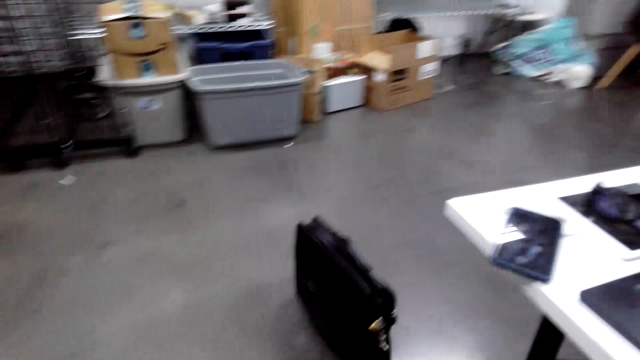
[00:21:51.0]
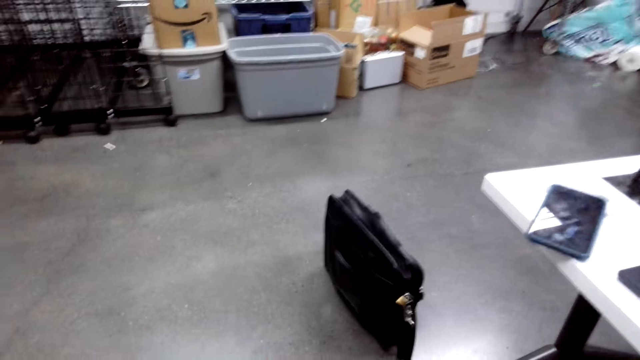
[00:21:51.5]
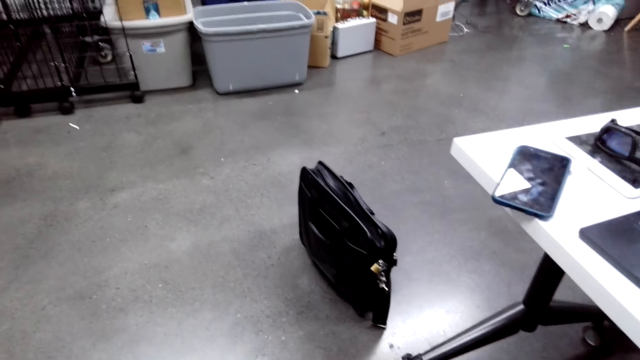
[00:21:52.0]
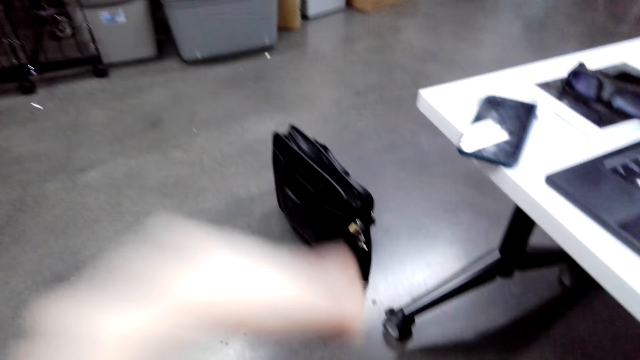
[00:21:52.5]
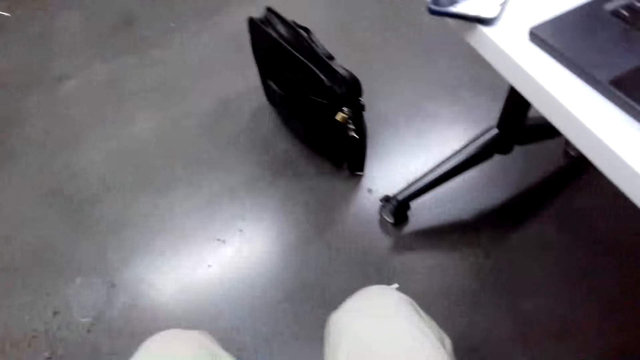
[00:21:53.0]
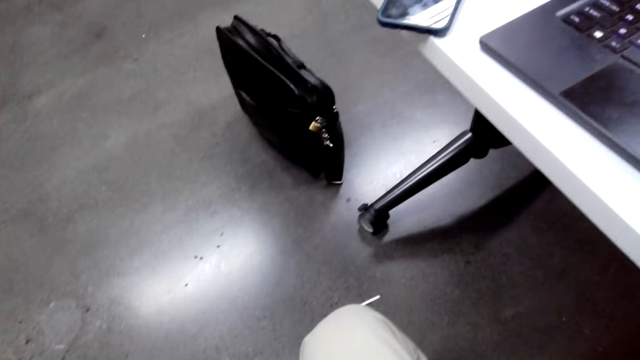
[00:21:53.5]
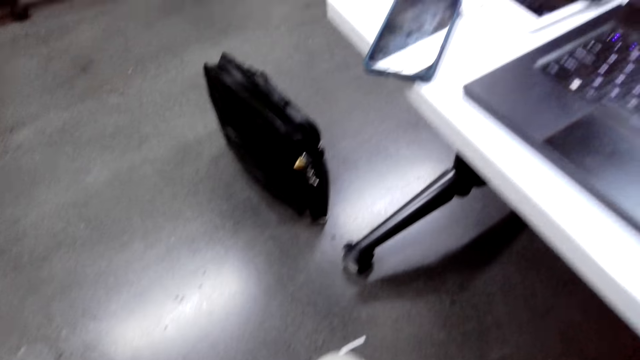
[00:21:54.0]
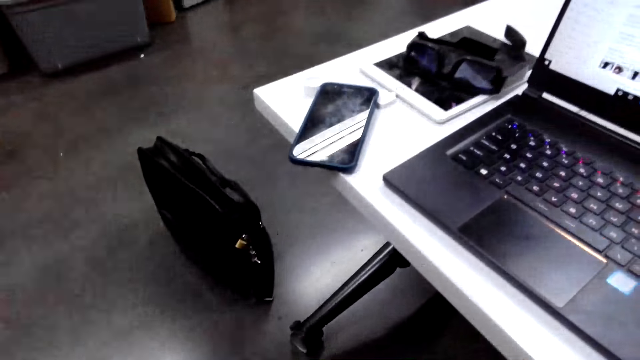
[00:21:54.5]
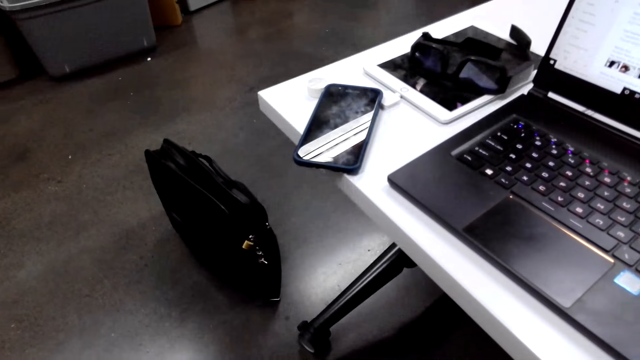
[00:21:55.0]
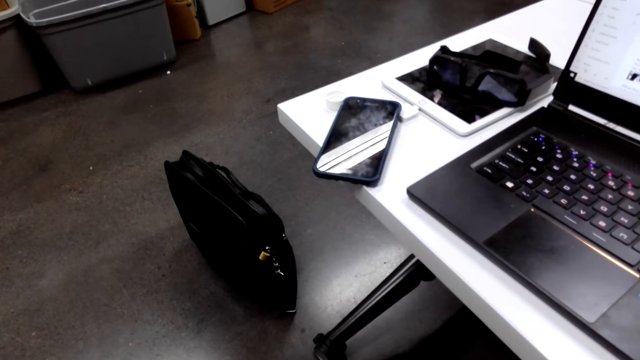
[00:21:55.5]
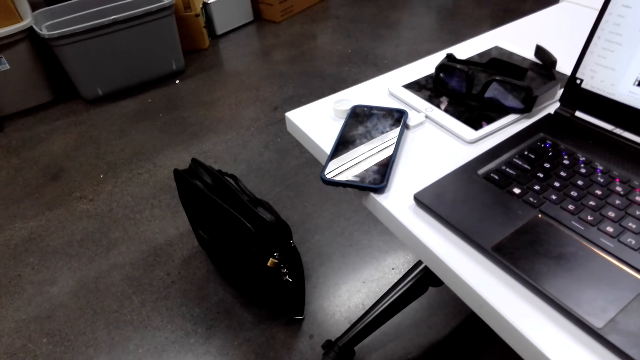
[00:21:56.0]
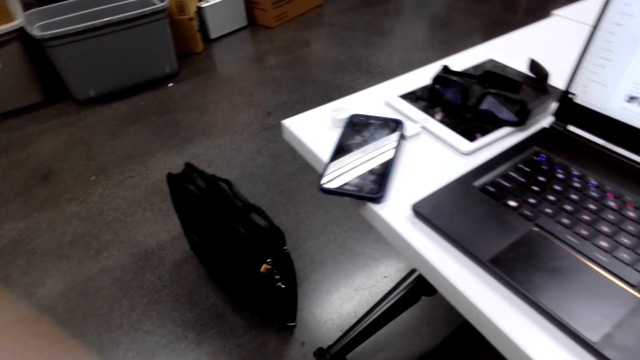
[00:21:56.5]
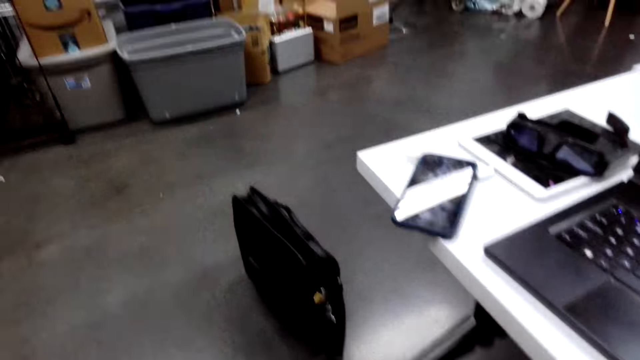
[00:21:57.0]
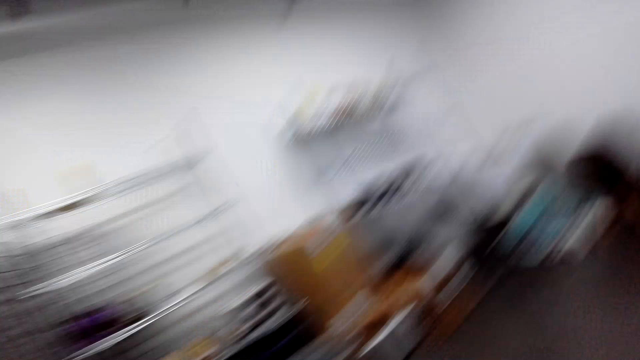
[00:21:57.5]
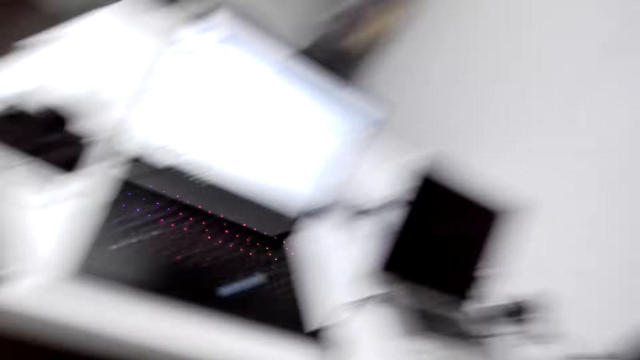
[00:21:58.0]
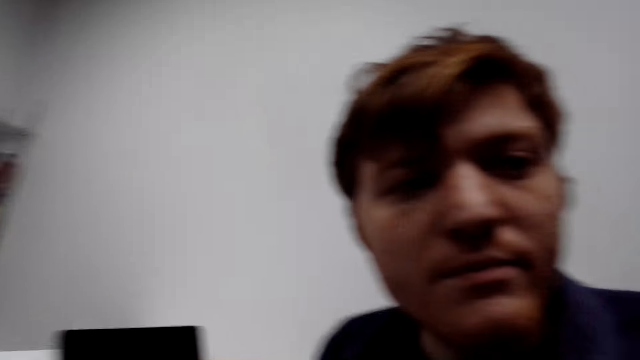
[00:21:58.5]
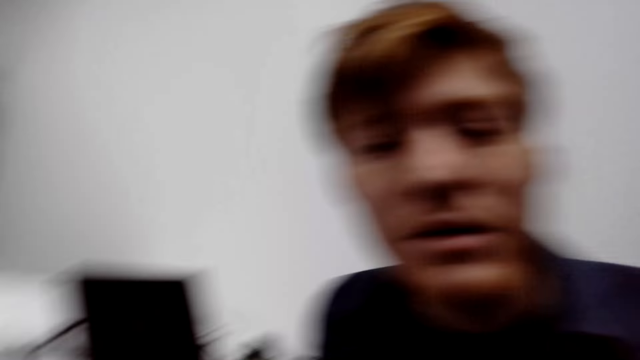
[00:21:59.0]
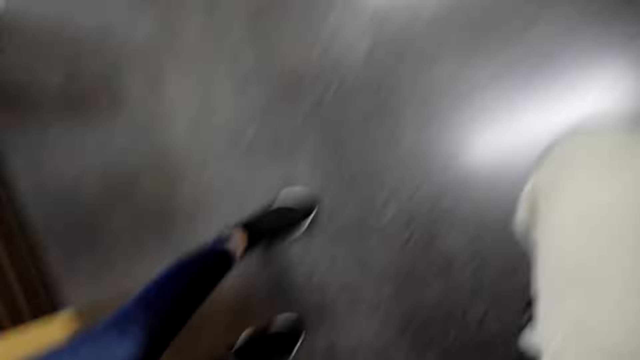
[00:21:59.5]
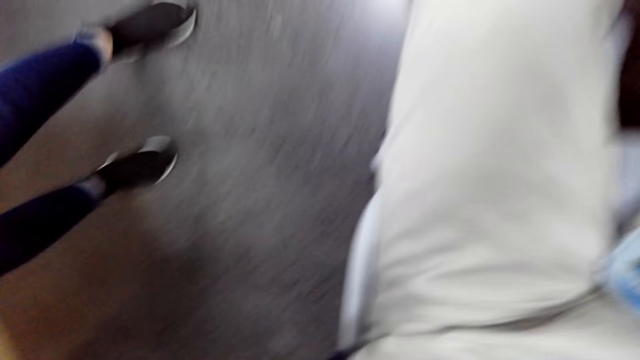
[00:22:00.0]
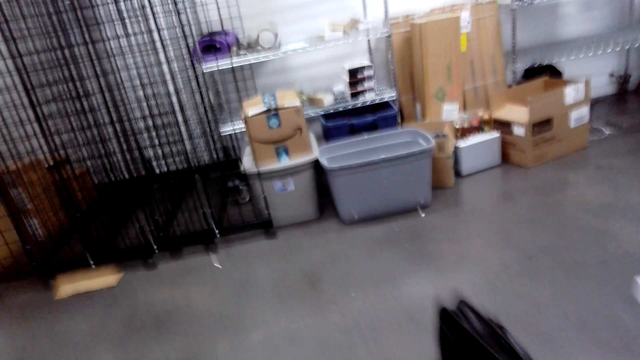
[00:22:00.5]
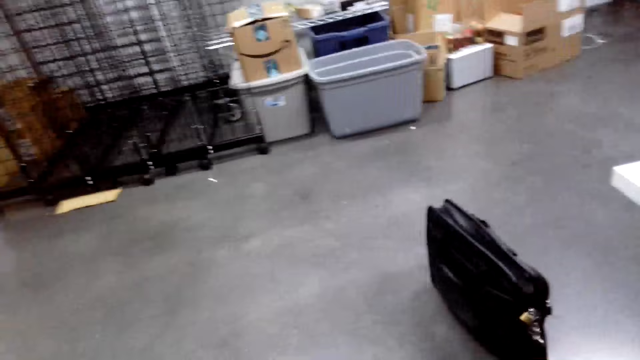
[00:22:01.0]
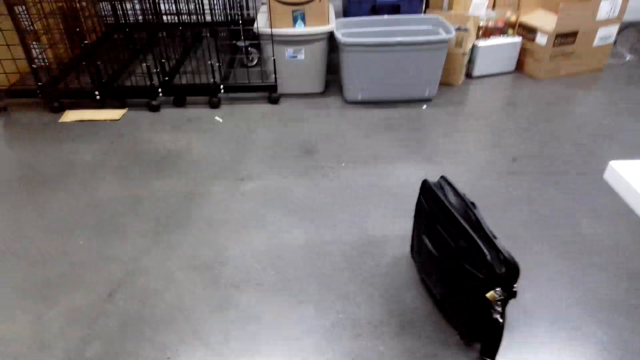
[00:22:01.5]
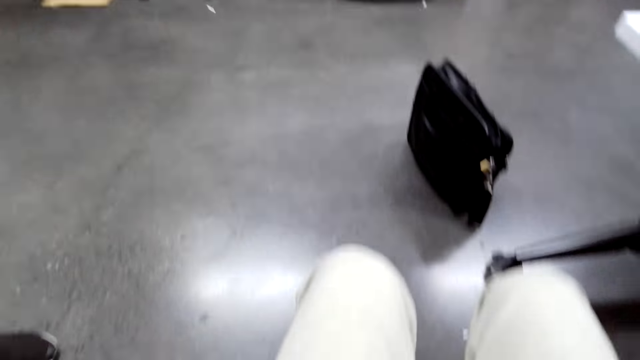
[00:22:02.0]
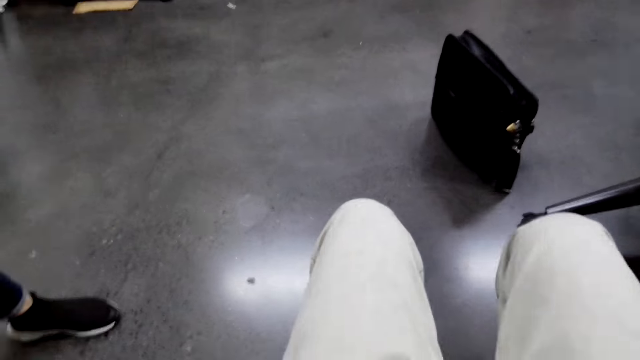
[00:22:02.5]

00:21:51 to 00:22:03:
A woman cashier hands the camera to a man. The camera wearer sits on a chair. The man stares at the camera wearer.

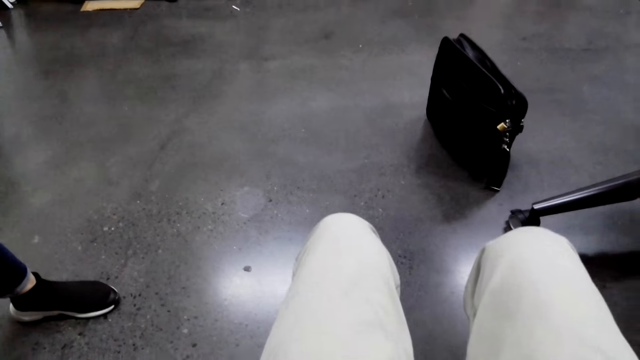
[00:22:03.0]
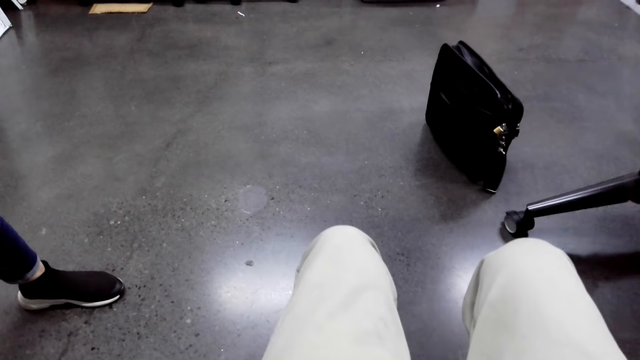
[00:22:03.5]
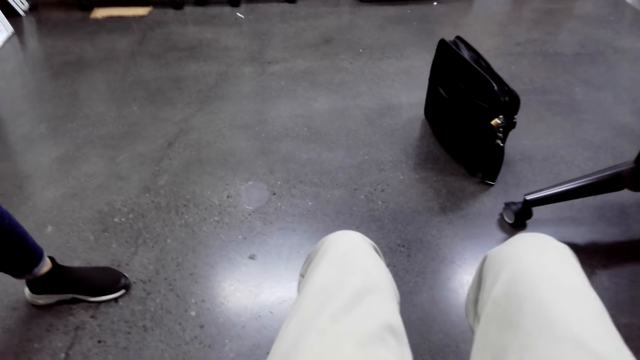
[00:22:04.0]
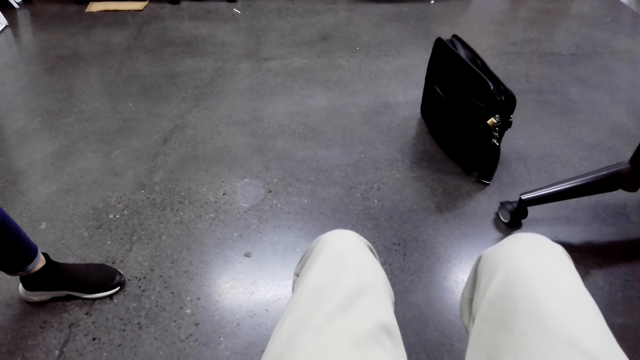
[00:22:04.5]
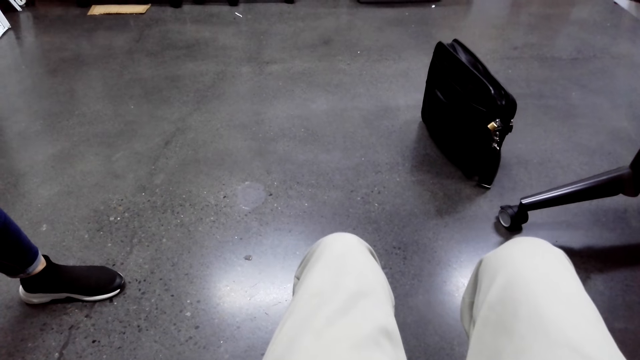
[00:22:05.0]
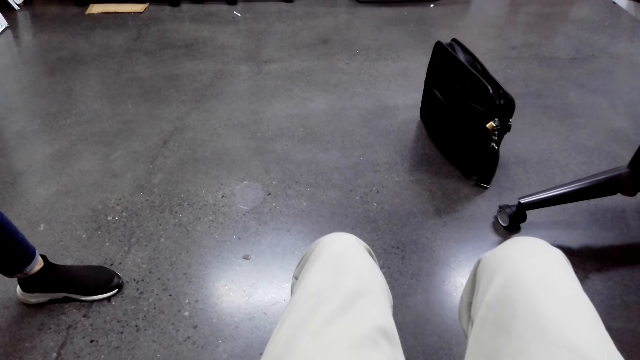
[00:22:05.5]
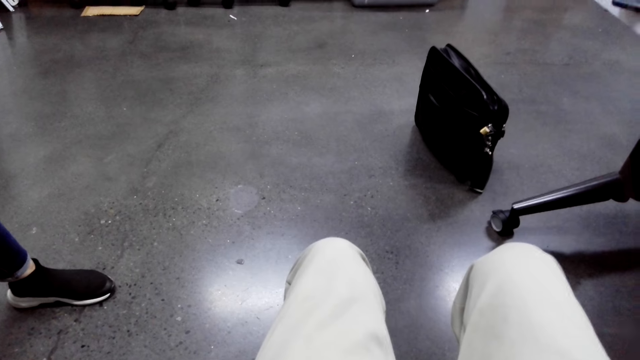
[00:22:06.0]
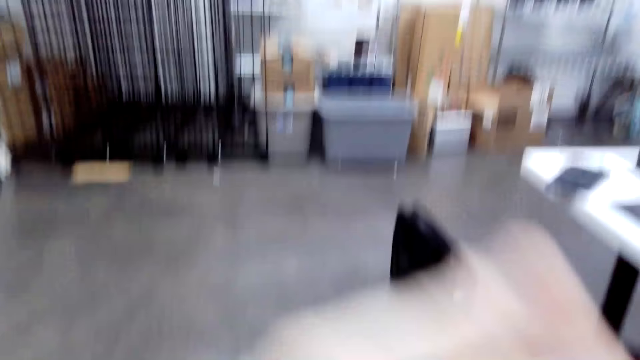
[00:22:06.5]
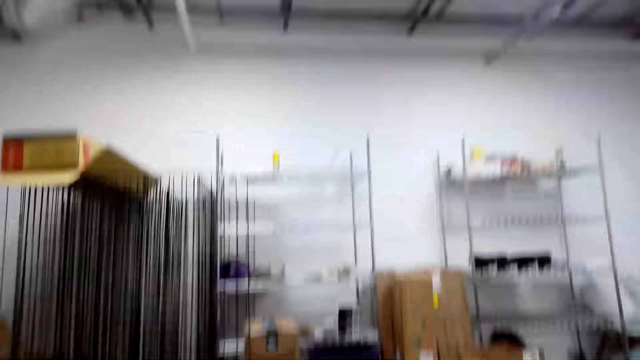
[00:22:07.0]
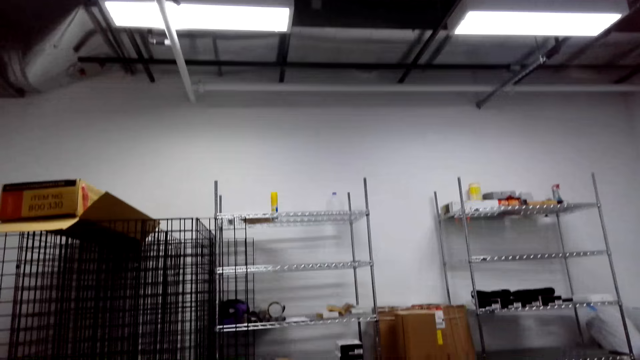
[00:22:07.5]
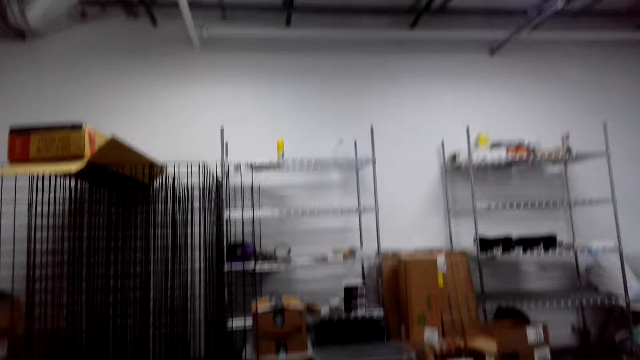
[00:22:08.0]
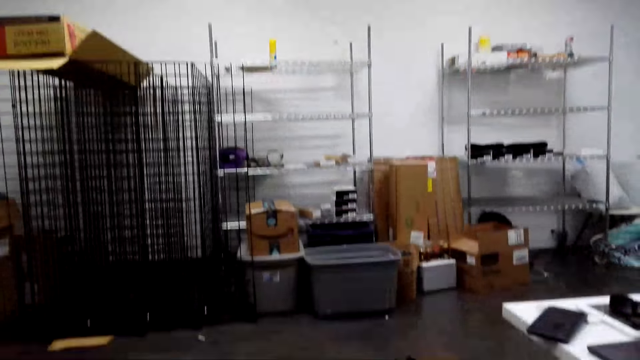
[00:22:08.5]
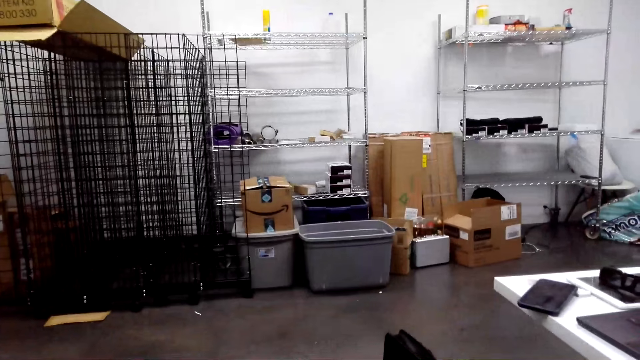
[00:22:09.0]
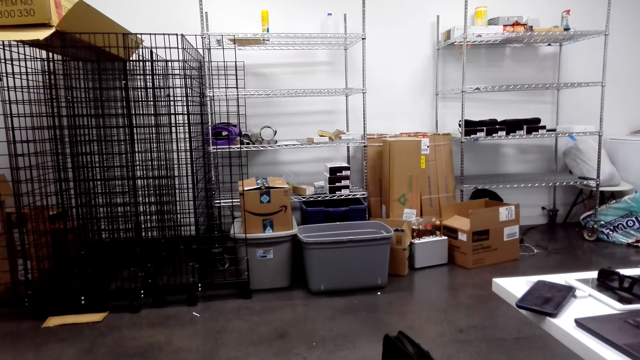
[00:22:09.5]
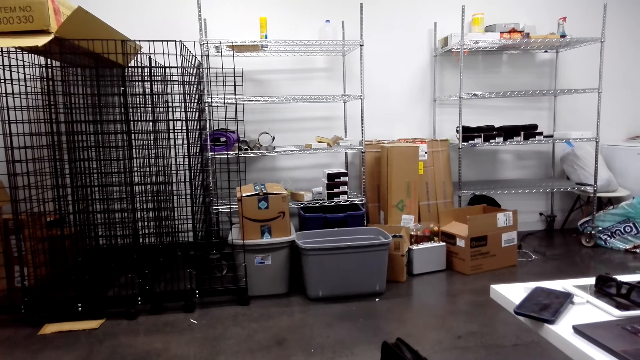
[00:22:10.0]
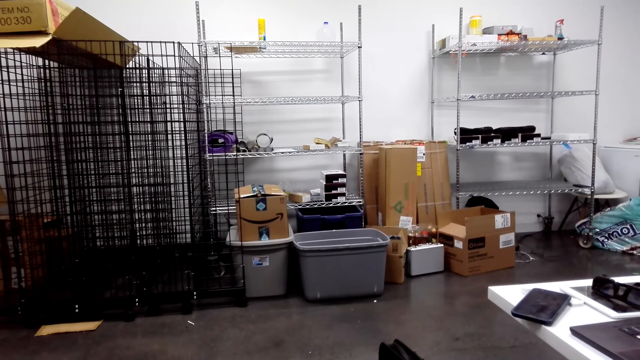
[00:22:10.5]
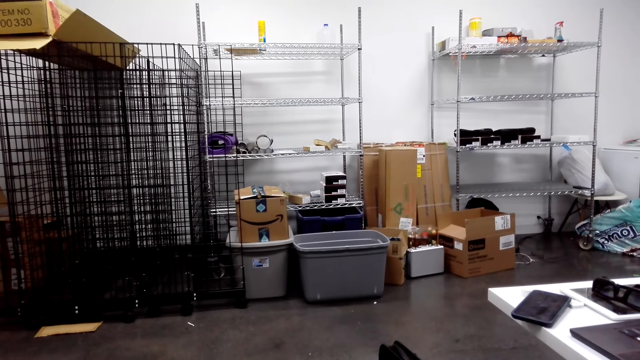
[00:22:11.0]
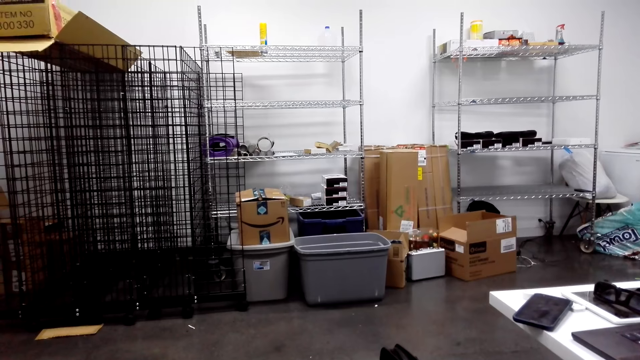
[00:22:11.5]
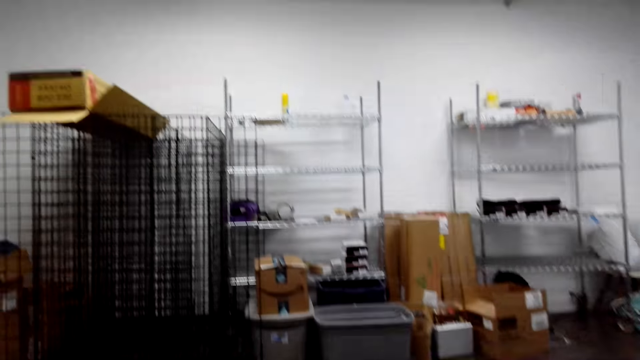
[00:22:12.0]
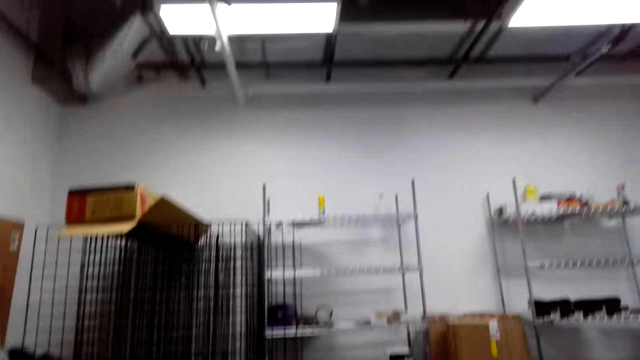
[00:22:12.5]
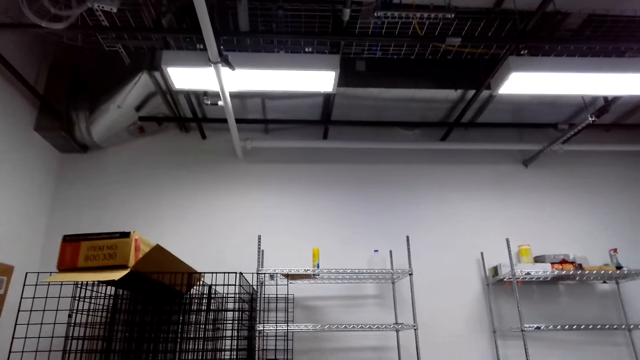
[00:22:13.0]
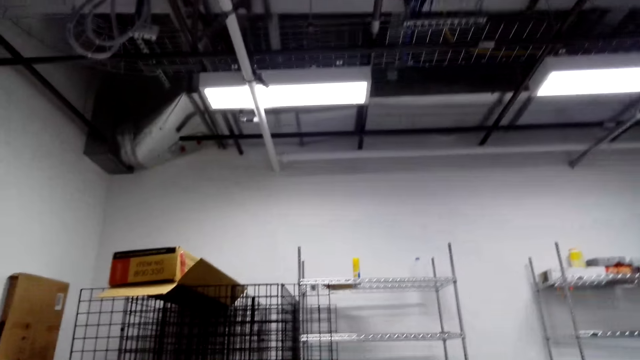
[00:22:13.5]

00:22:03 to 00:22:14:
The camera wearer looks around the room.
